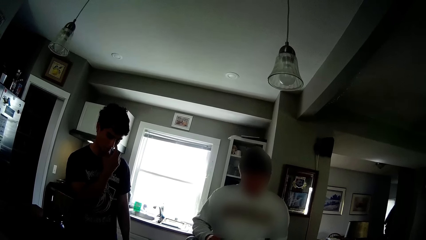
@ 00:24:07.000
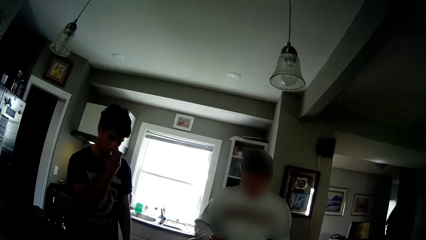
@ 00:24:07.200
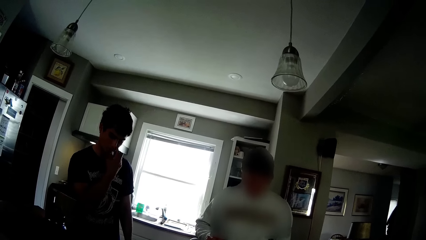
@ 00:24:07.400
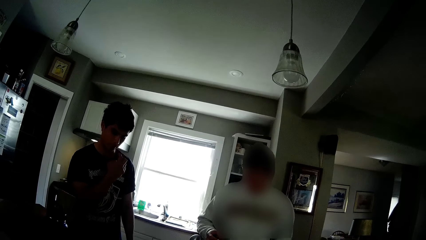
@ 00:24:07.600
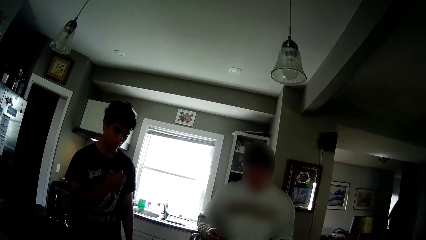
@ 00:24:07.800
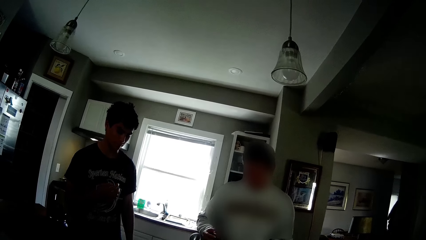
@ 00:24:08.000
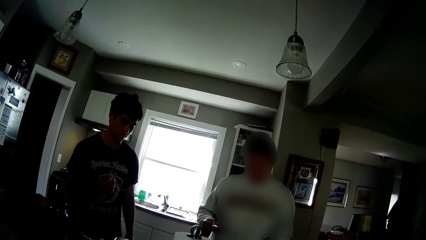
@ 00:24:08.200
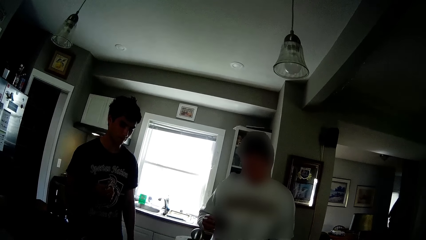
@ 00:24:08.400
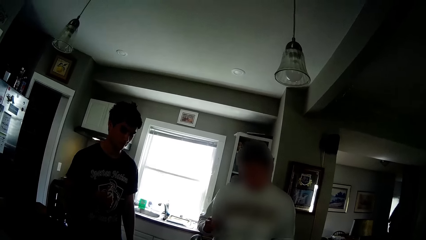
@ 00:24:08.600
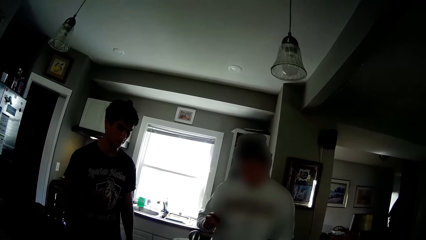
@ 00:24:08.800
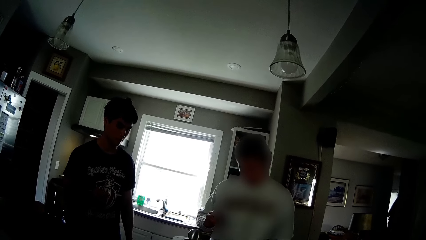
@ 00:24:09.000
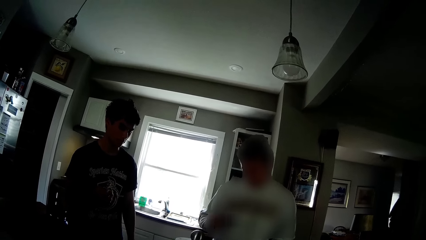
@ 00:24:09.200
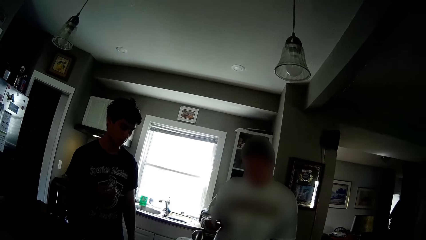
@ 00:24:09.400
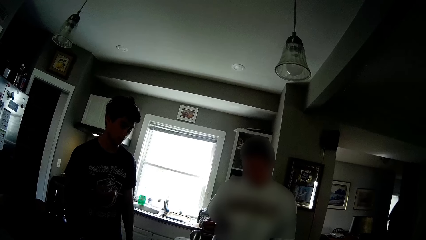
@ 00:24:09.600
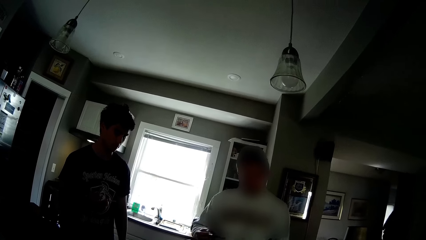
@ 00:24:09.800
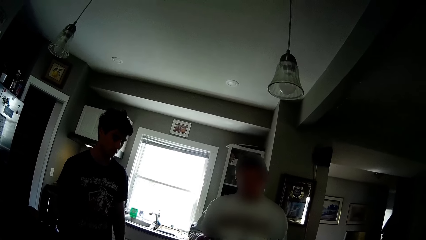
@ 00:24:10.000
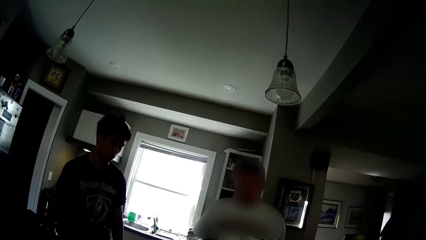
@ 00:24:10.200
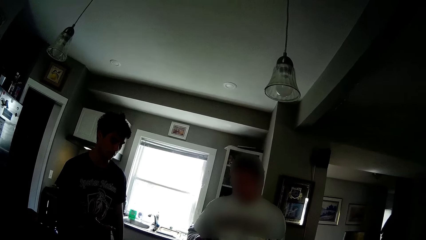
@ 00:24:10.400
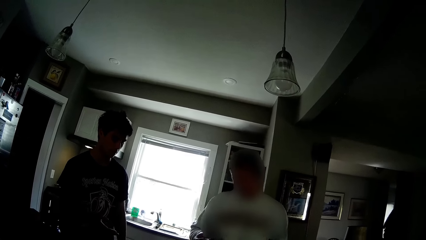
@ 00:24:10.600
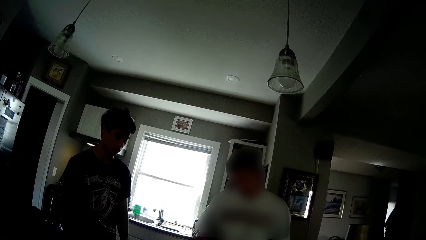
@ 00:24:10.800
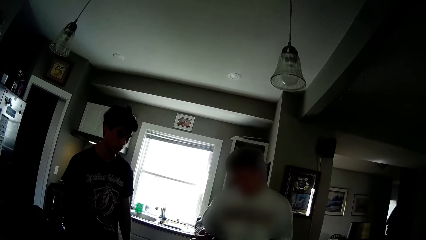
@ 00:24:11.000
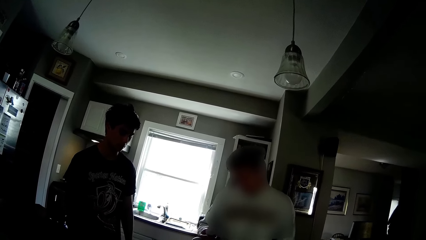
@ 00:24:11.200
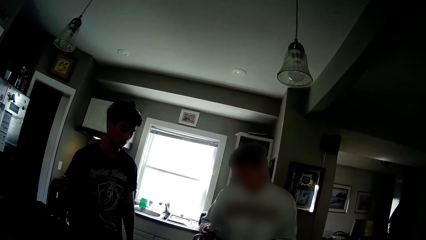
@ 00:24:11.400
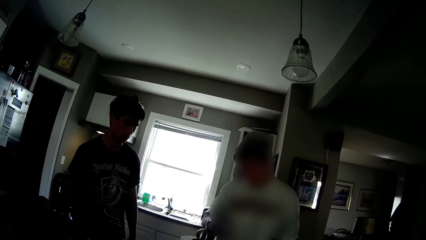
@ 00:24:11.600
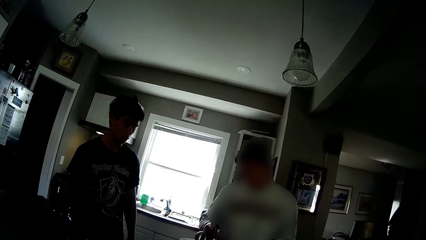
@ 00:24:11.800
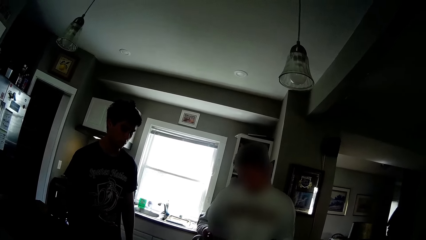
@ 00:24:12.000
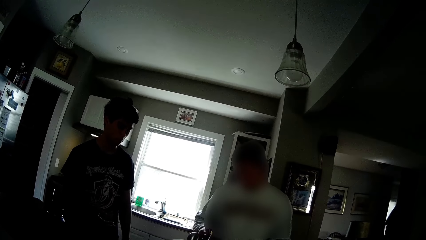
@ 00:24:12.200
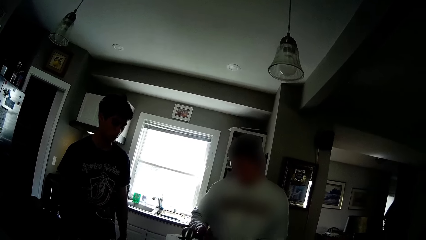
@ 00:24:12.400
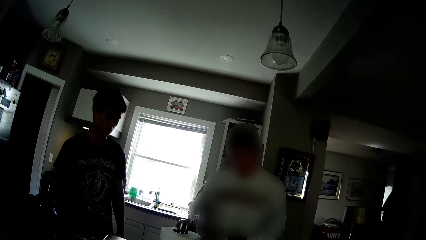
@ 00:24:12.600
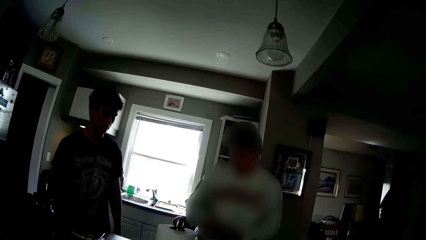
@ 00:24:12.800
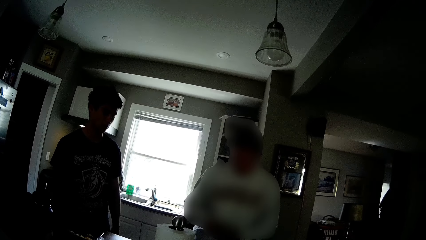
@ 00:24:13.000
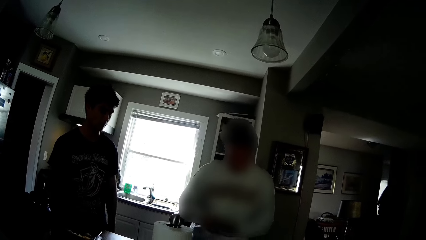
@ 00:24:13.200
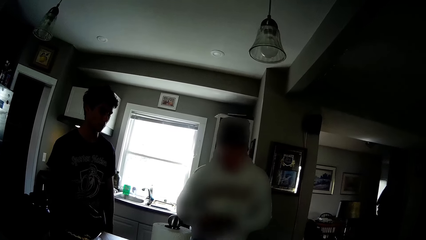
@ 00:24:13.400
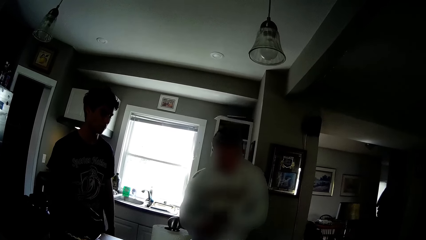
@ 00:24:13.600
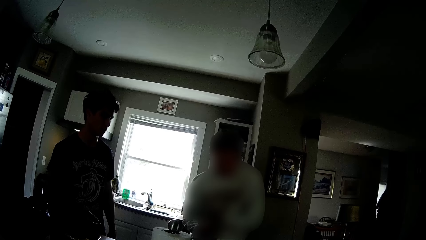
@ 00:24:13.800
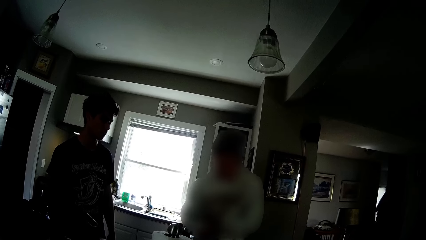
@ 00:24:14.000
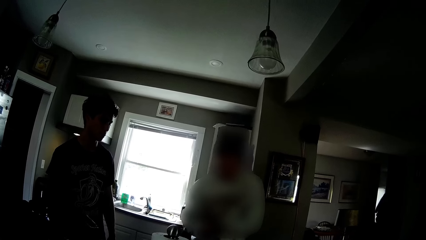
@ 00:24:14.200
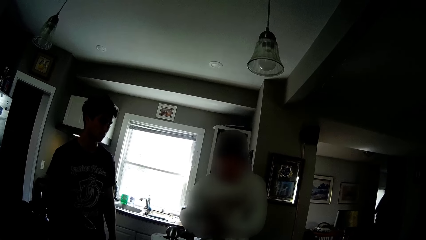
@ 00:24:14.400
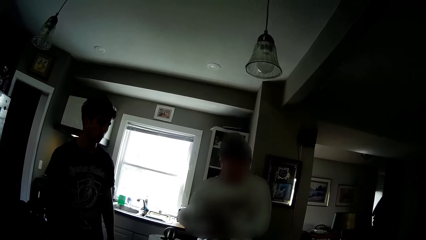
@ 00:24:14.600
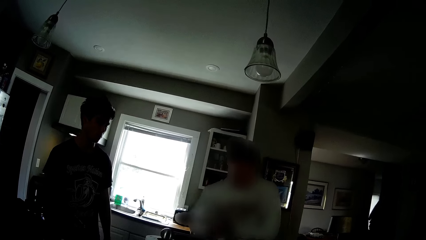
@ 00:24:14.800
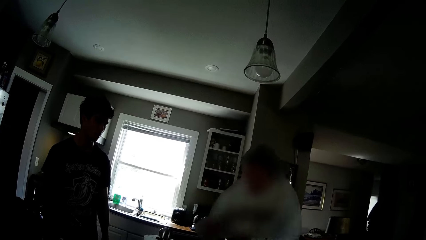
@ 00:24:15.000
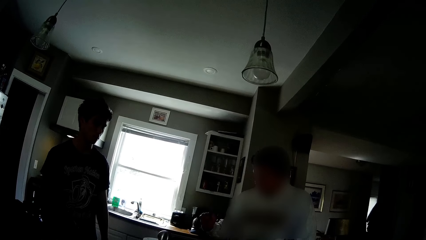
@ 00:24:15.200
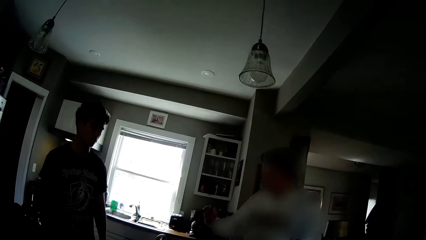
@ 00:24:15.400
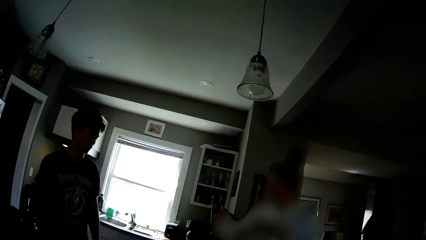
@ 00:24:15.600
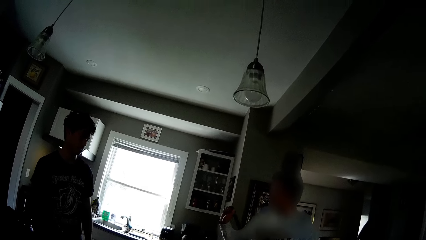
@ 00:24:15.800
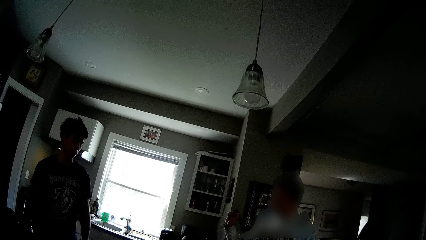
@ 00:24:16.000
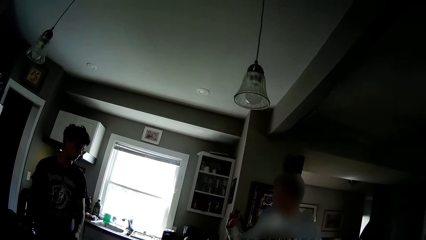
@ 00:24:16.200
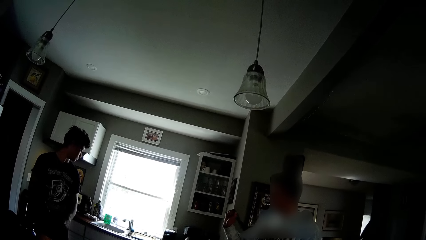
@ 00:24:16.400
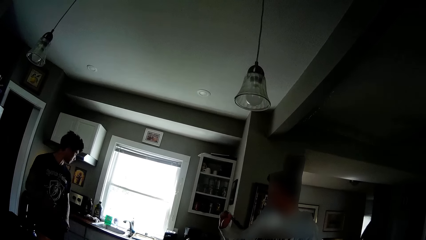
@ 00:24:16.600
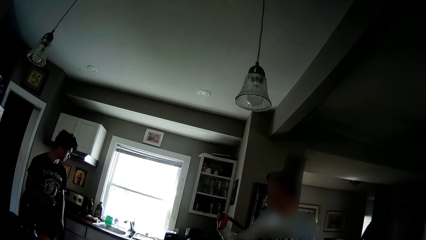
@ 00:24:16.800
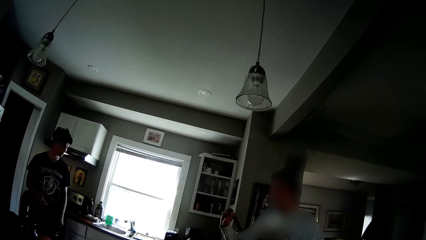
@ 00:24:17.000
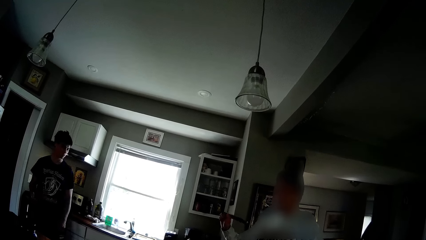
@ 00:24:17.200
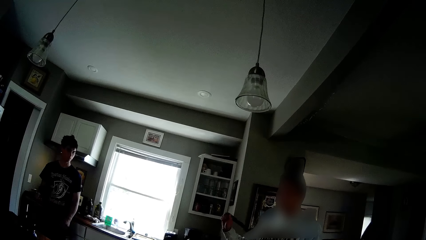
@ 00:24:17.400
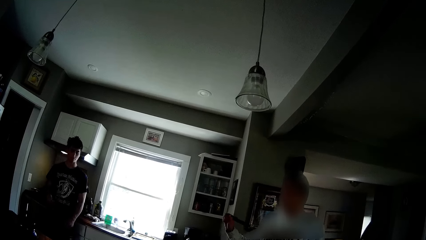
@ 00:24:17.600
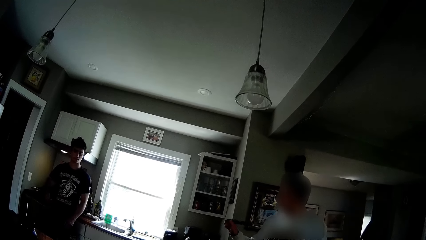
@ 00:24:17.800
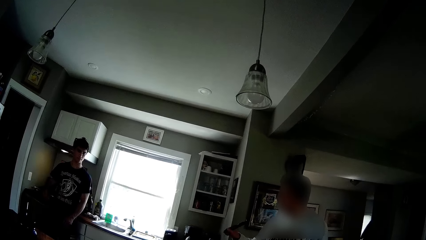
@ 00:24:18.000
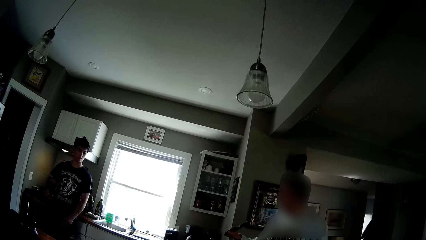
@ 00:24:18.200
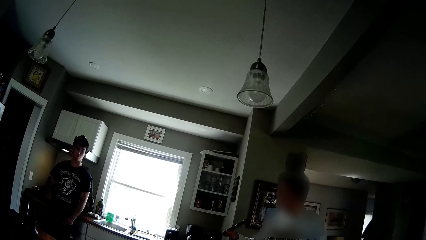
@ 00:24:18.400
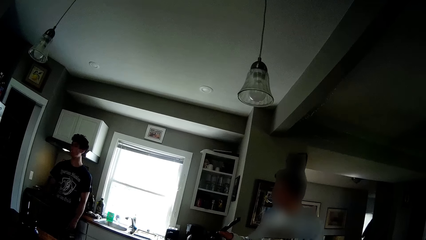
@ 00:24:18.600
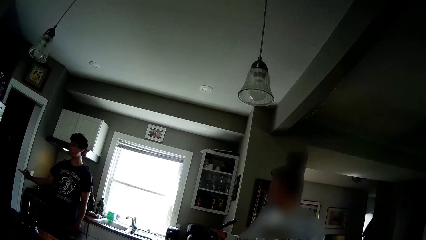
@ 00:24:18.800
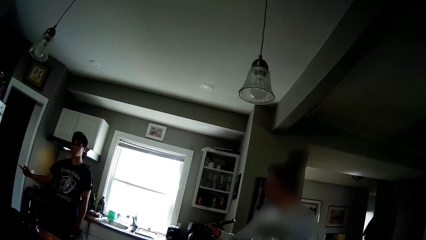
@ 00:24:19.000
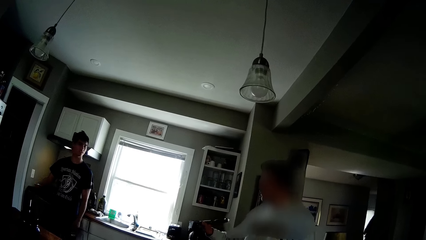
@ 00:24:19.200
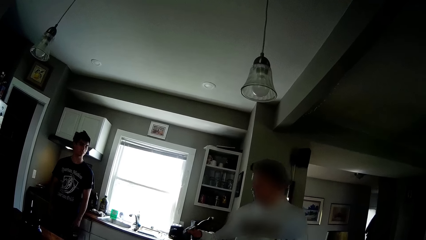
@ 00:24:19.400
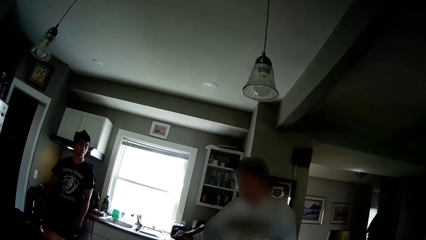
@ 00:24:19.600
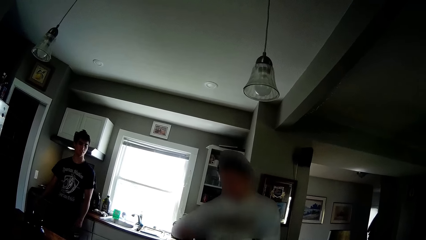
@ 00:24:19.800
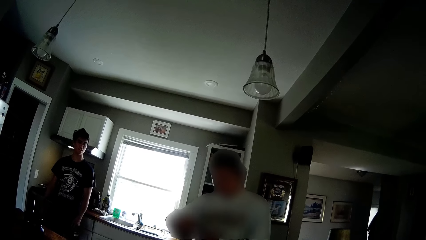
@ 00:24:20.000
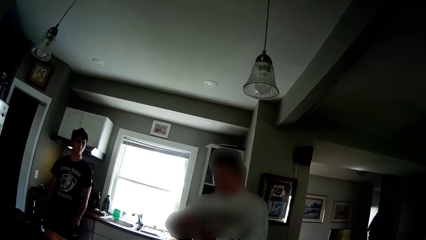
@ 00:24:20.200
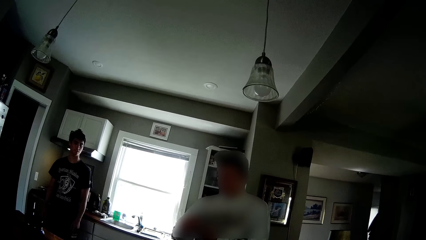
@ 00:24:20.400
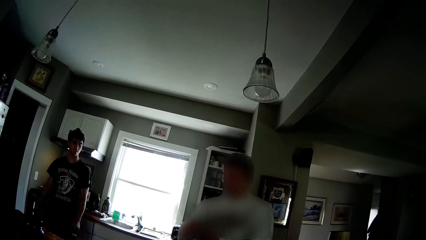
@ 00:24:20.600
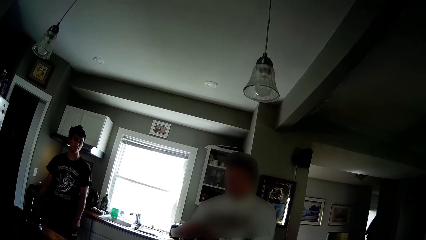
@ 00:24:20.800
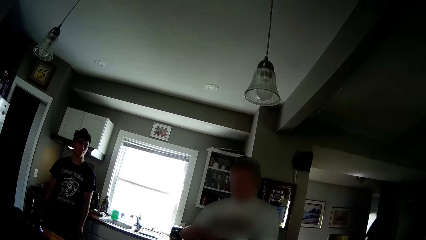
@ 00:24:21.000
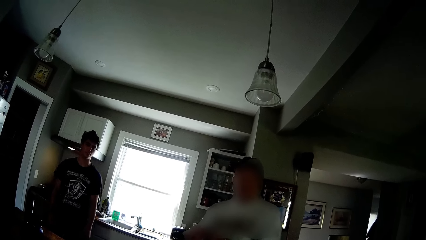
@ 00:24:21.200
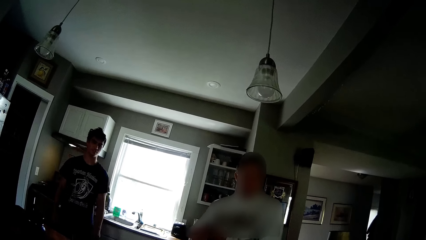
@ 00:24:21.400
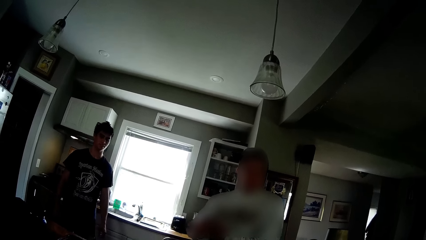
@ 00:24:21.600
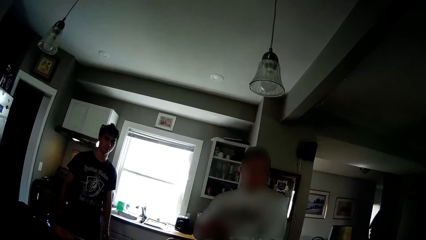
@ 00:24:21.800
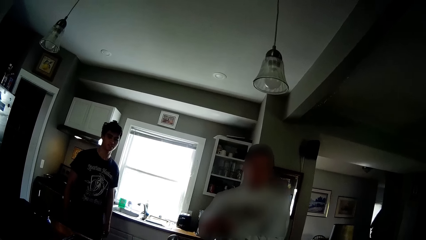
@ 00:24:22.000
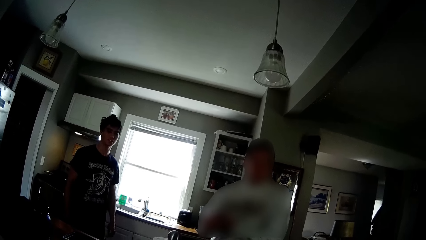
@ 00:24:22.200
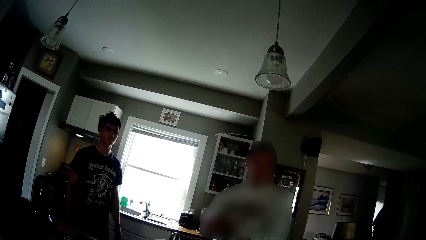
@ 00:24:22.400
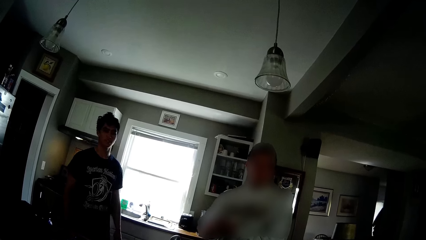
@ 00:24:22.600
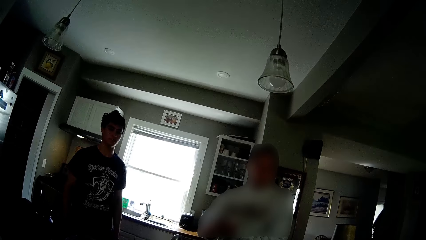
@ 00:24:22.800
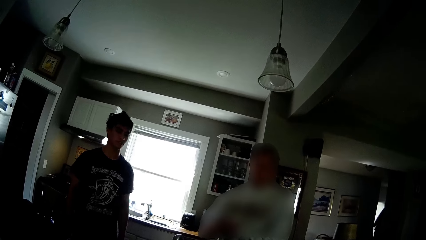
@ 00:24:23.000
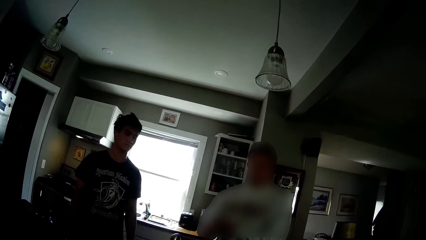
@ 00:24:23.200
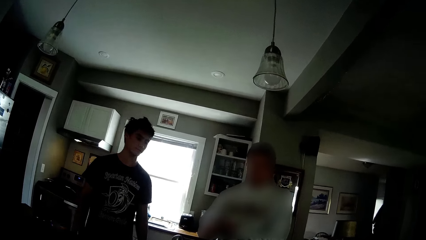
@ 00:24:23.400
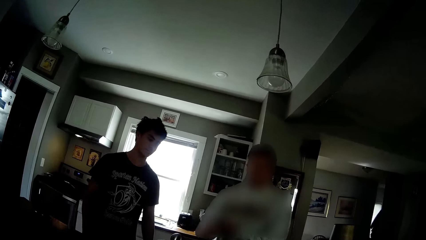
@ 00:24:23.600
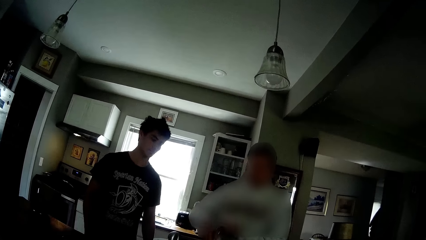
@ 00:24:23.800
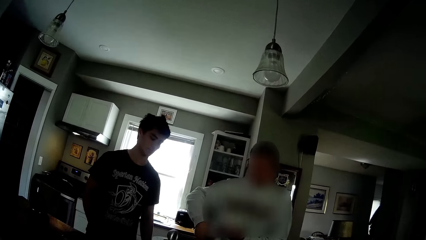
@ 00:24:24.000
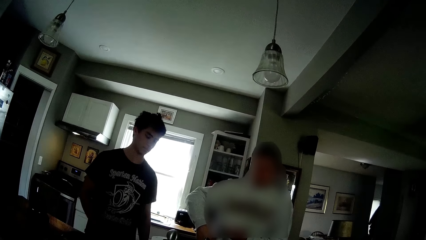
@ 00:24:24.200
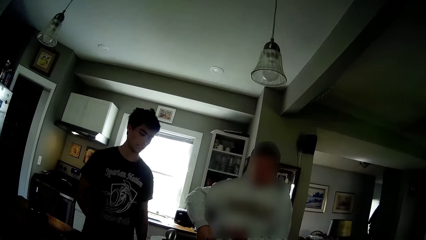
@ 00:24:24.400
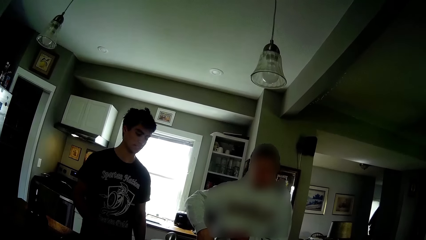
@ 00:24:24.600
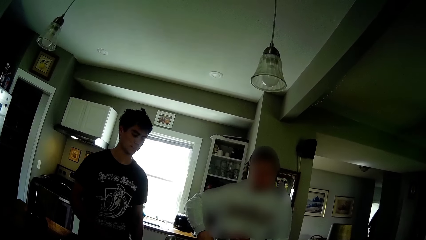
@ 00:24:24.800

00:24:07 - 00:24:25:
A man steps backwards from the table. He points in the room. The camera wearer converses with another man. The first man walks back to the table.
